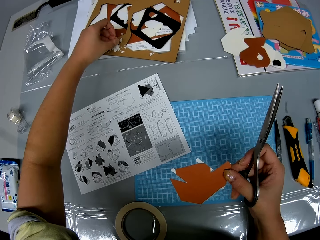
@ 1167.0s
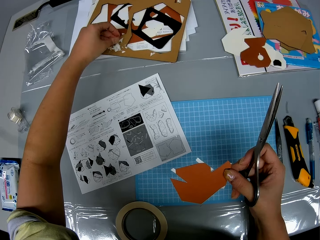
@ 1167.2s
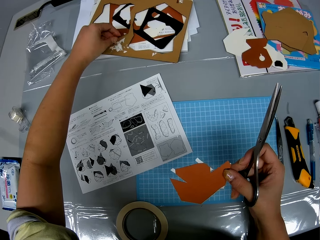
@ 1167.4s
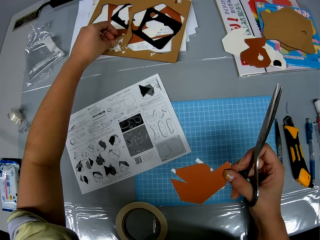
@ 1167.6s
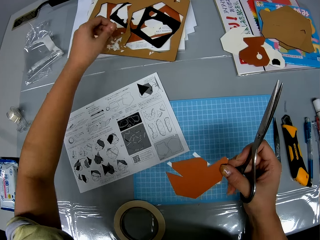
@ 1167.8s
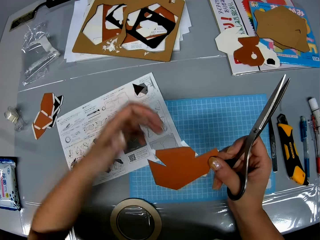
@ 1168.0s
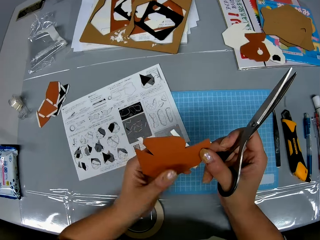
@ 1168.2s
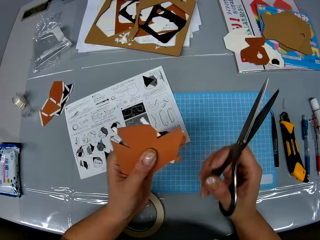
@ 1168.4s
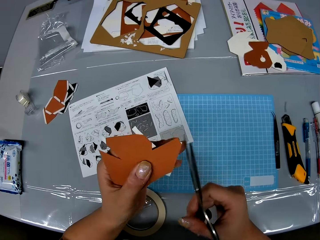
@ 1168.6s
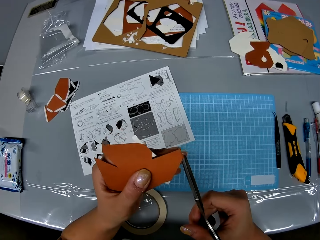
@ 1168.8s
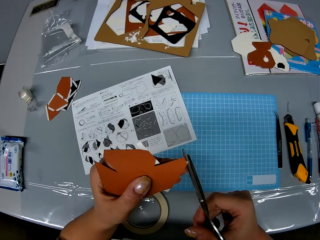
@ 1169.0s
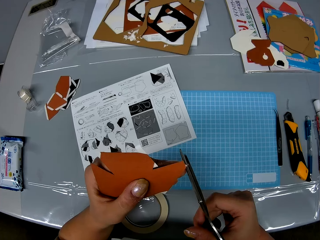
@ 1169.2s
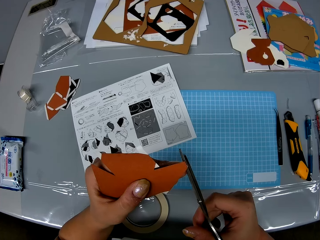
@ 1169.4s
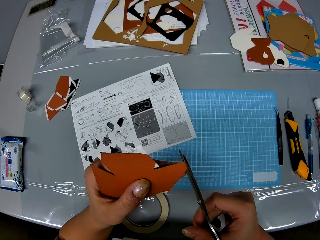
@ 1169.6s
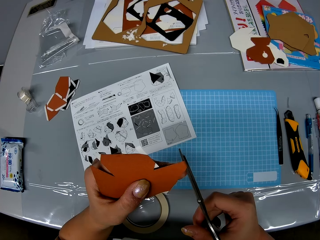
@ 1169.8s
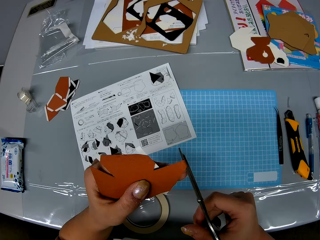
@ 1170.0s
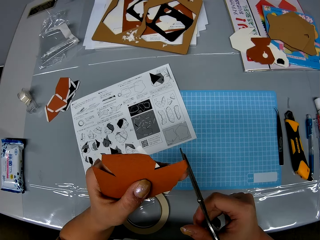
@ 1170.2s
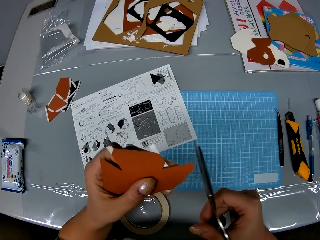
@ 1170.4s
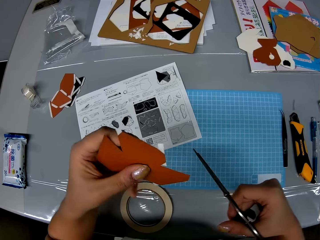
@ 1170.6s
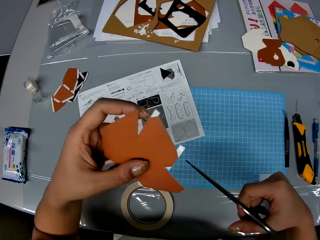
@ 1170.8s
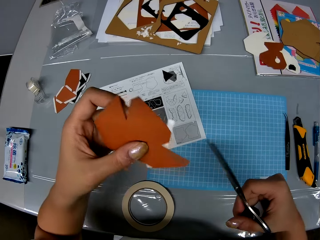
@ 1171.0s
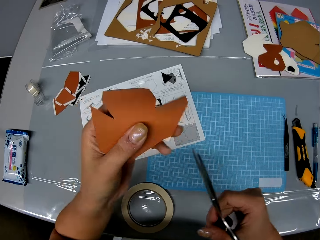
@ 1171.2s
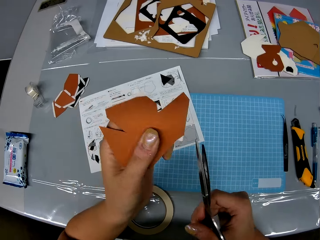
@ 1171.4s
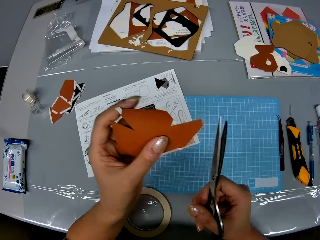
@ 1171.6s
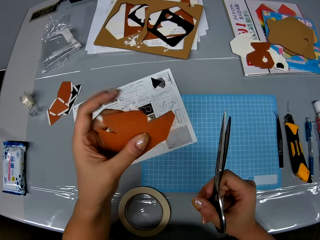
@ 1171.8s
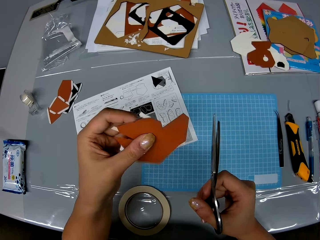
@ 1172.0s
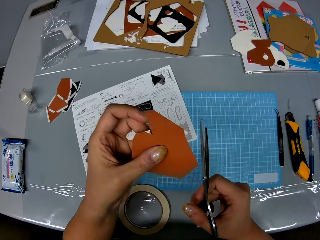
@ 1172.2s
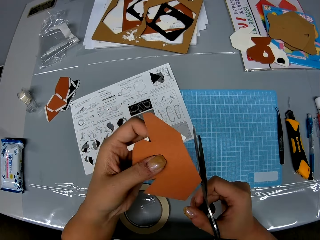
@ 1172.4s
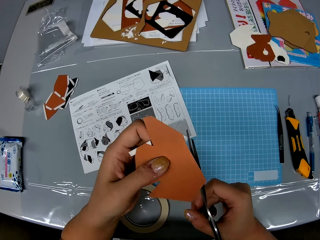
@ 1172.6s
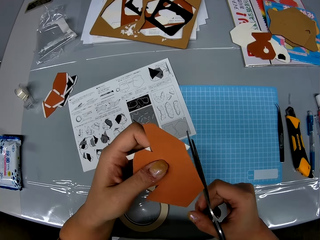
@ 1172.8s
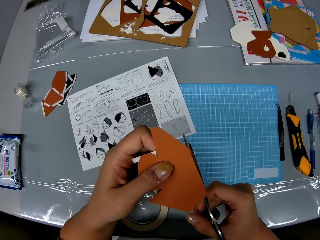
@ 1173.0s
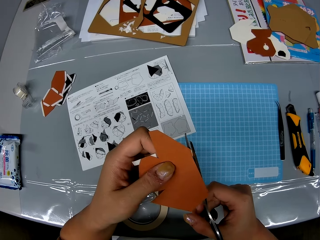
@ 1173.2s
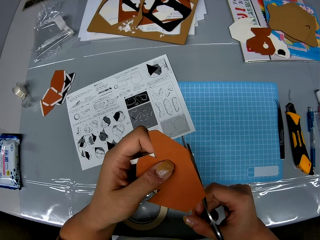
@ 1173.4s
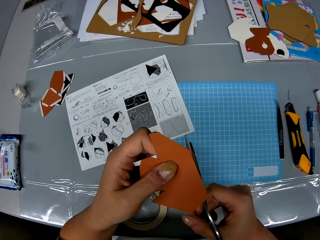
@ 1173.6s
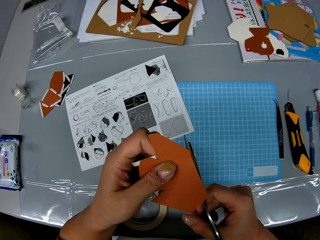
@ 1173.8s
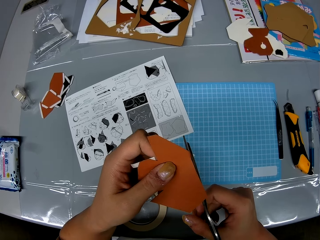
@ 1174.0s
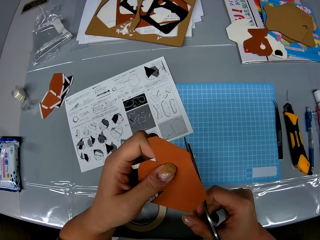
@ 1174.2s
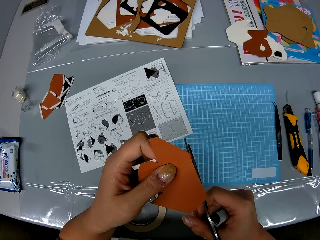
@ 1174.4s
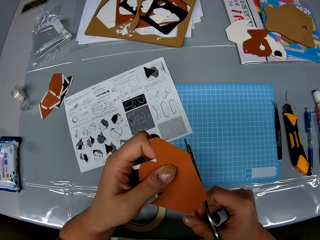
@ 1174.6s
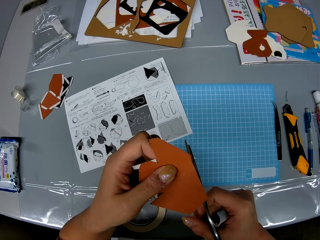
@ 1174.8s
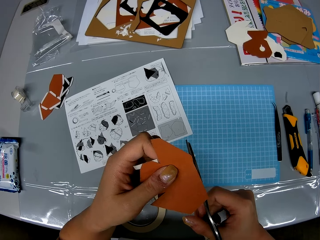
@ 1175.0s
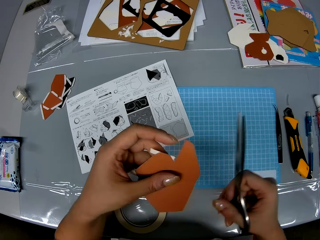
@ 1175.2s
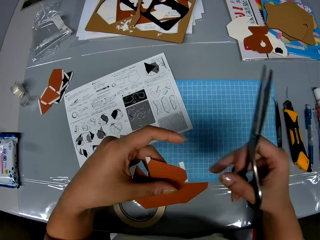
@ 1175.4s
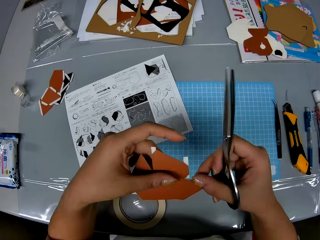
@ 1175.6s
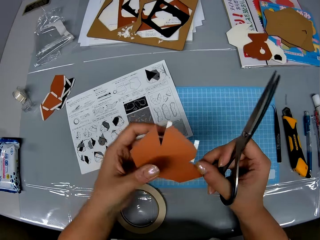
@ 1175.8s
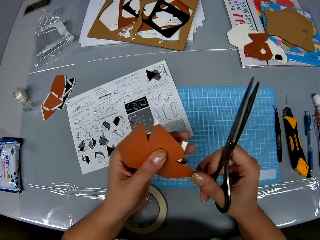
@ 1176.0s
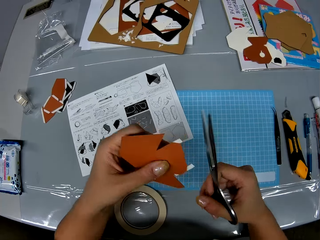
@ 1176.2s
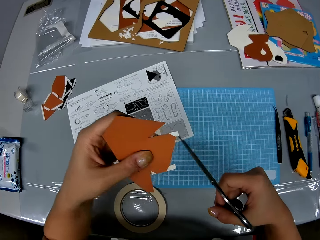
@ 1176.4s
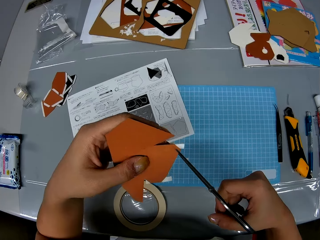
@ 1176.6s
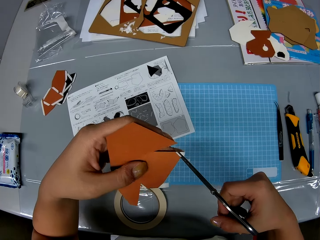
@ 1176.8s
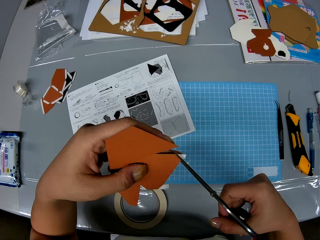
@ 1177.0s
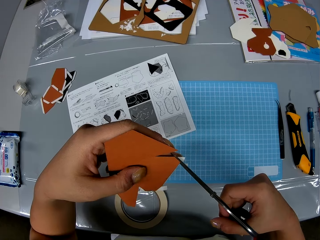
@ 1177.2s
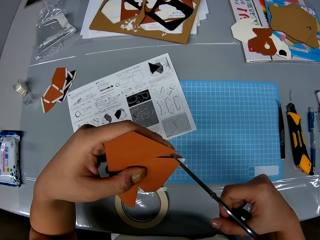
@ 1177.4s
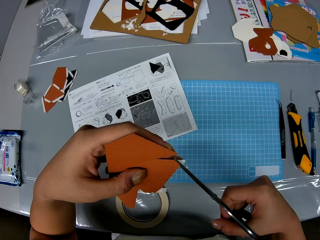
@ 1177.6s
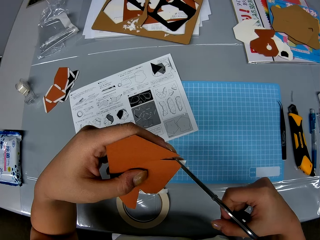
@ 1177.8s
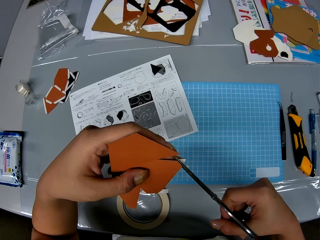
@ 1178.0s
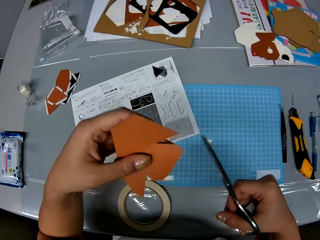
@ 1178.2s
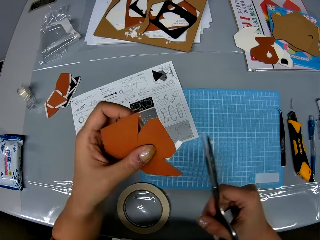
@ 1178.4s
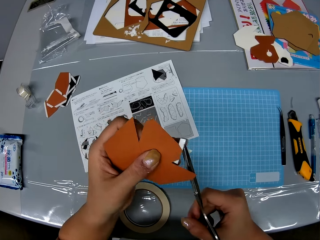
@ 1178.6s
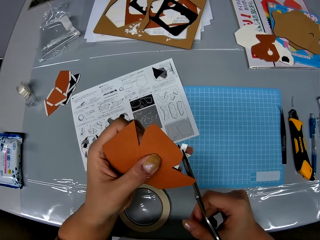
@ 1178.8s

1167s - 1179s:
The camera wearer transfers the piece of paper to her right hand. She trims a strip of cellophane tape on the piece of paper with the scissors.

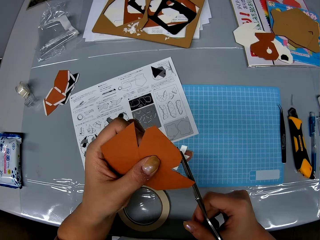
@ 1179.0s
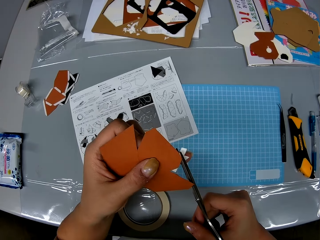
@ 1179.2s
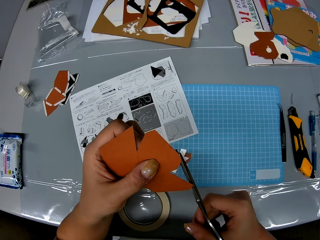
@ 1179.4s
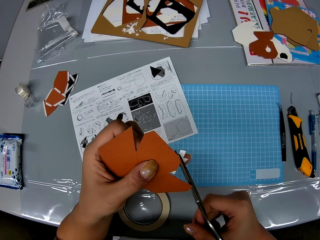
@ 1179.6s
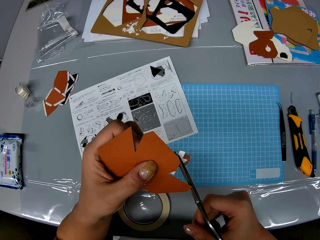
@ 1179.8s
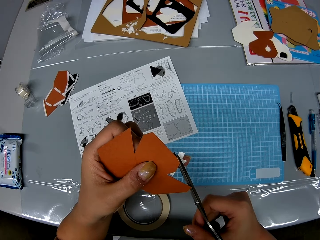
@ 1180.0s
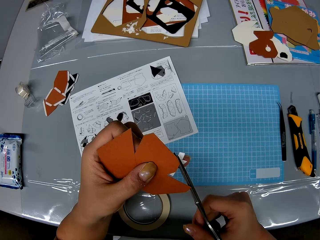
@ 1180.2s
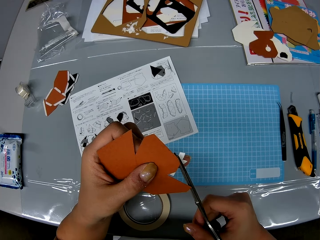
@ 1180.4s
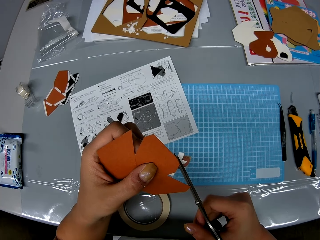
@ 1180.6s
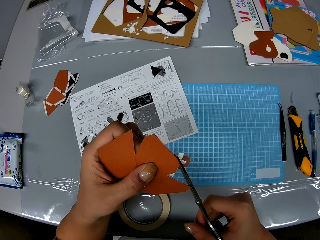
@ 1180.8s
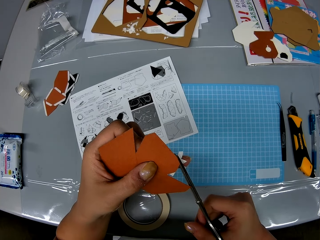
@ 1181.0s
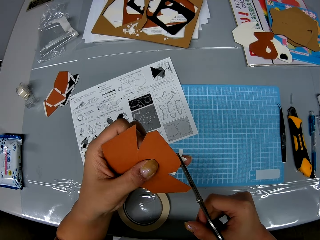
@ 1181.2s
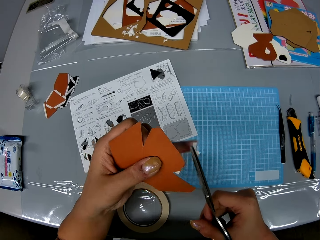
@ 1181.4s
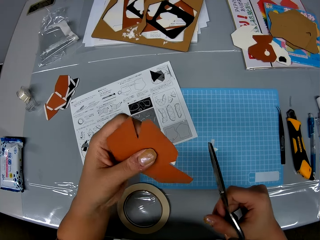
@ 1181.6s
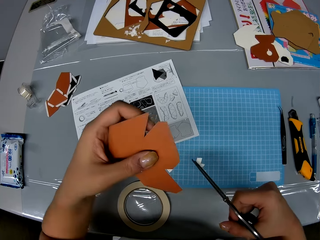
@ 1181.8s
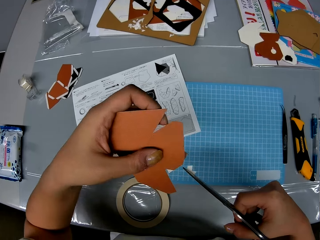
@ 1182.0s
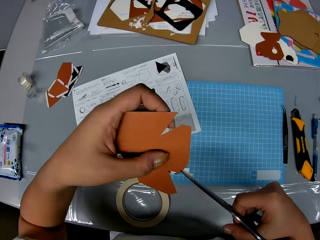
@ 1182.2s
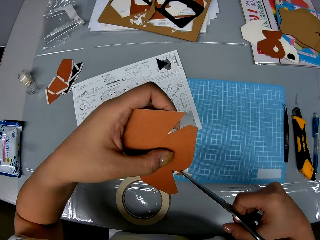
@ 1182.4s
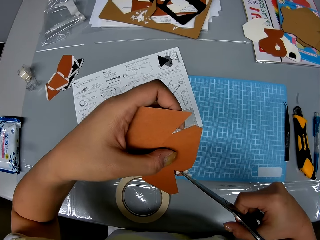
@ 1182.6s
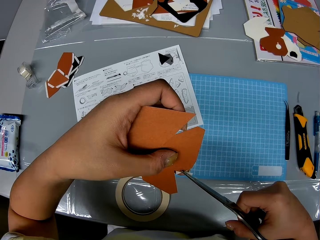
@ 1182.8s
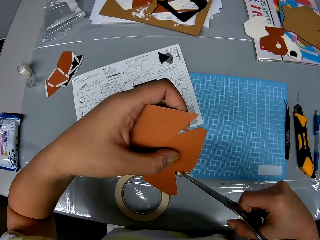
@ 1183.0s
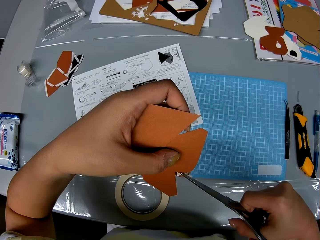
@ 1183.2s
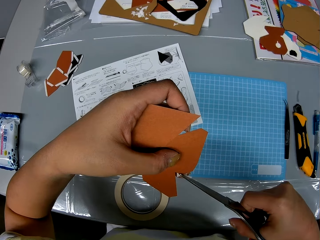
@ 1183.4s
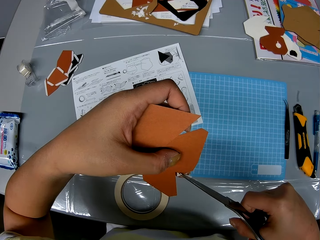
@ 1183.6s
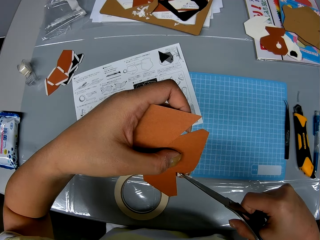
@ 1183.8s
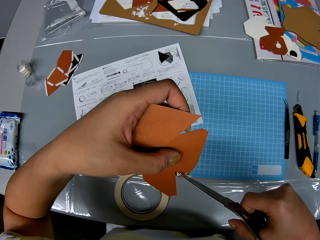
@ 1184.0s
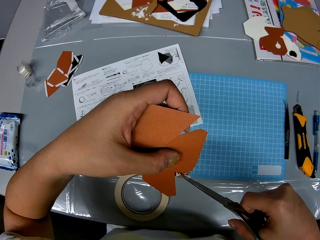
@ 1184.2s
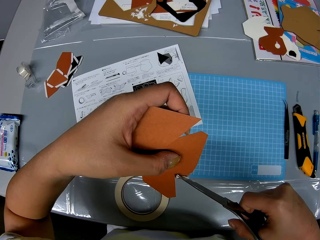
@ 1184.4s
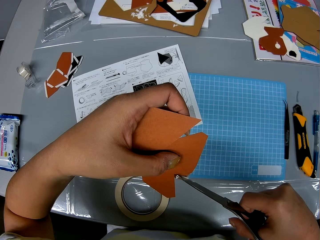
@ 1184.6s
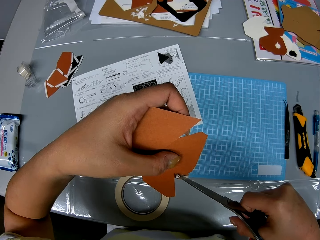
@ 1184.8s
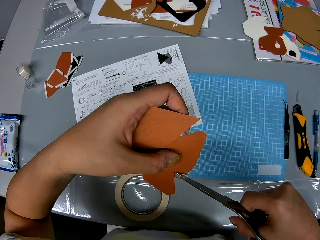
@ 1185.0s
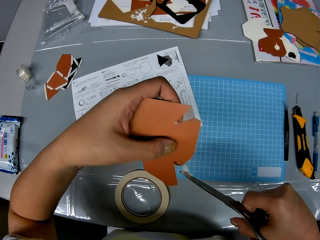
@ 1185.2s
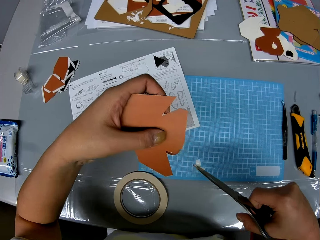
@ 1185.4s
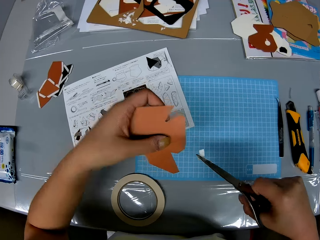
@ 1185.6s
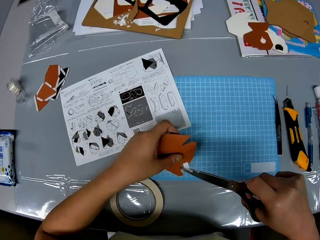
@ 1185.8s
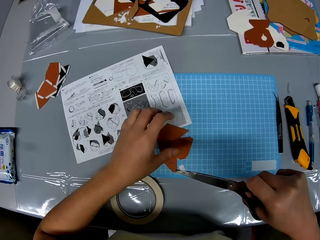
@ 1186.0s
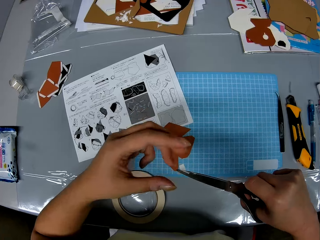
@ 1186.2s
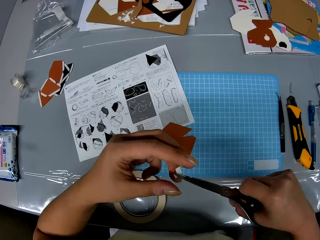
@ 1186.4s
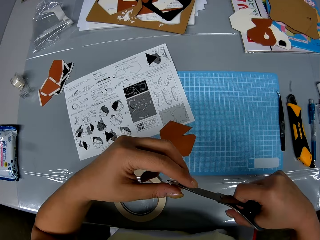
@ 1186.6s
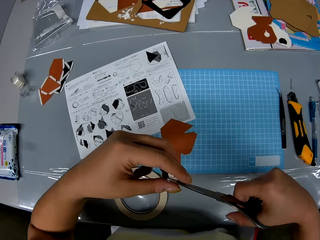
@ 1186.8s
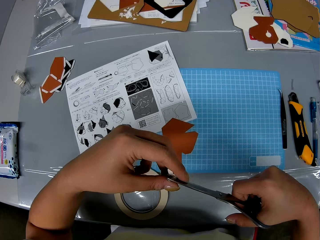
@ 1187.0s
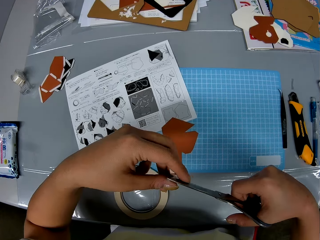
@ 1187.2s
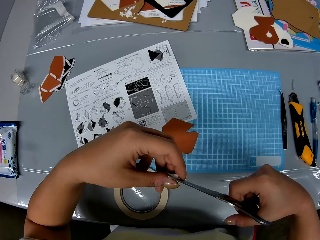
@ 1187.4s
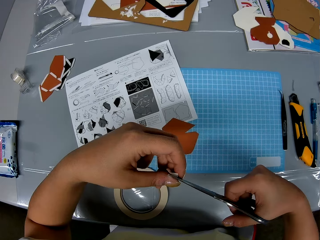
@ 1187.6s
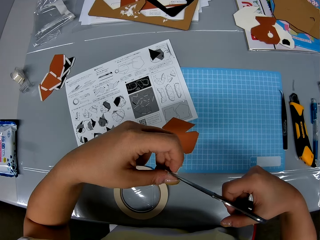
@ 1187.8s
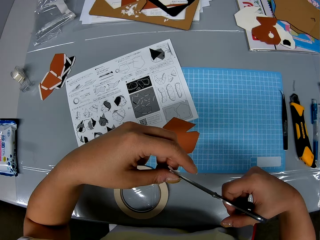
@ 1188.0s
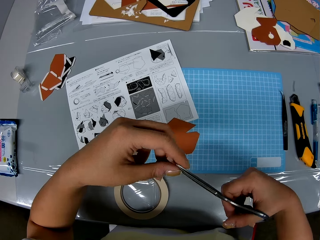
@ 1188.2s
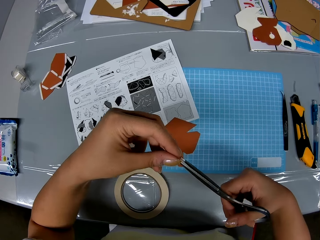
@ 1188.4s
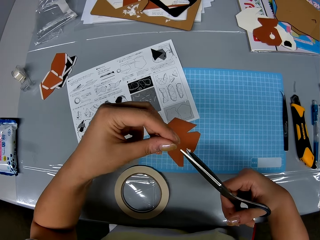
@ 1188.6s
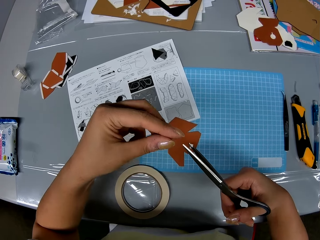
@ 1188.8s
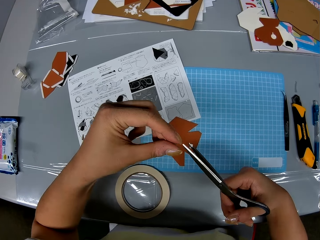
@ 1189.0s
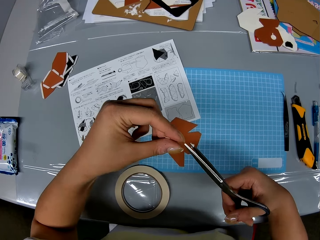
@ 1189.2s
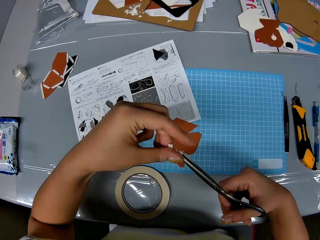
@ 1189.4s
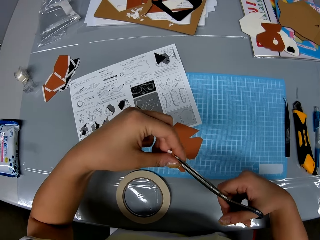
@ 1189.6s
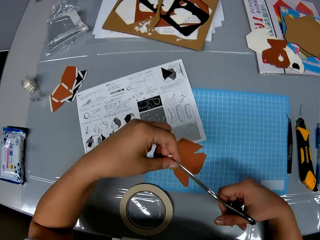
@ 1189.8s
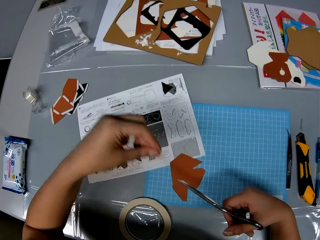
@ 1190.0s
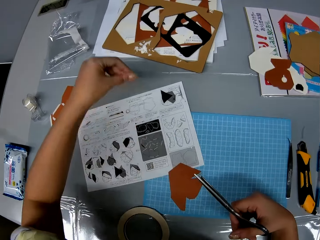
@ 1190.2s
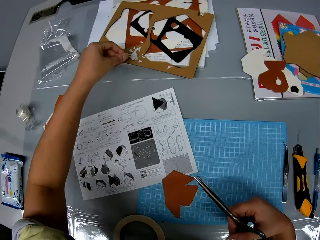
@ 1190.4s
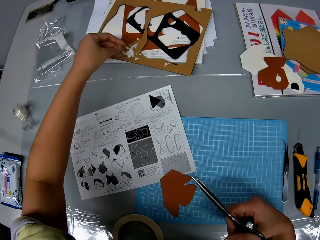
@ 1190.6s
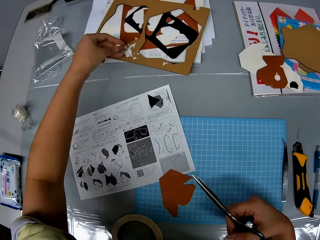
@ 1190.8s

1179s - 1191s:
The camera wearer drops the piece of paper on the cutting sheet with her left hand. She removes strips of cellophane tape from the tip of the scissors with her left hand.
